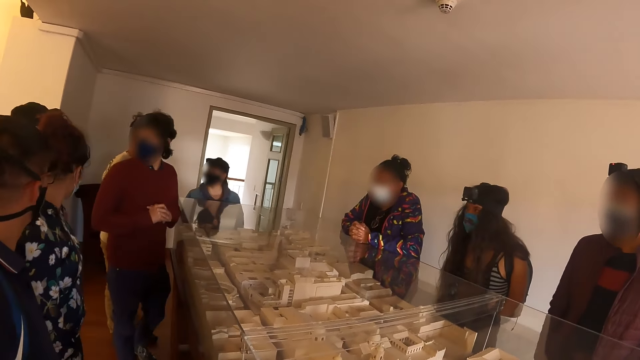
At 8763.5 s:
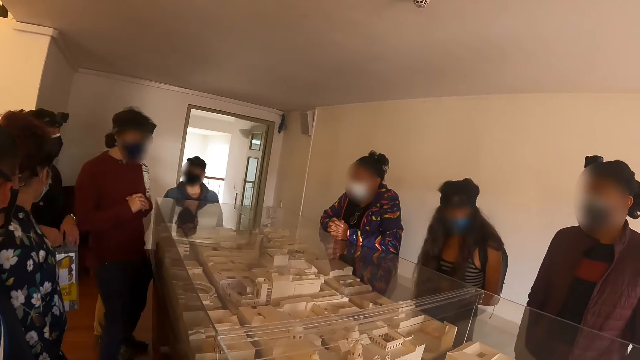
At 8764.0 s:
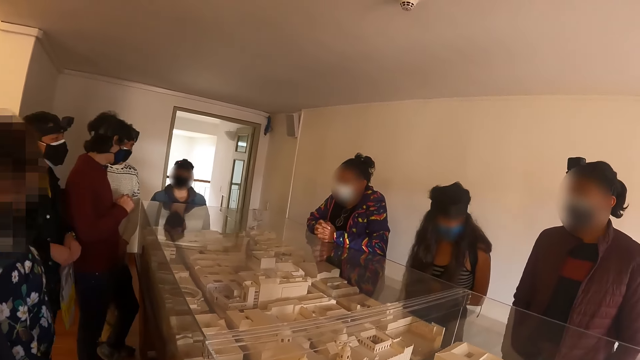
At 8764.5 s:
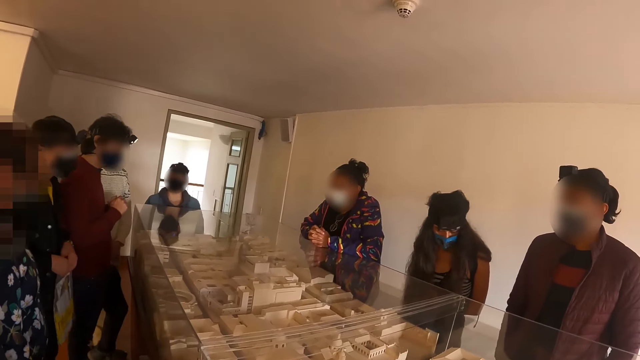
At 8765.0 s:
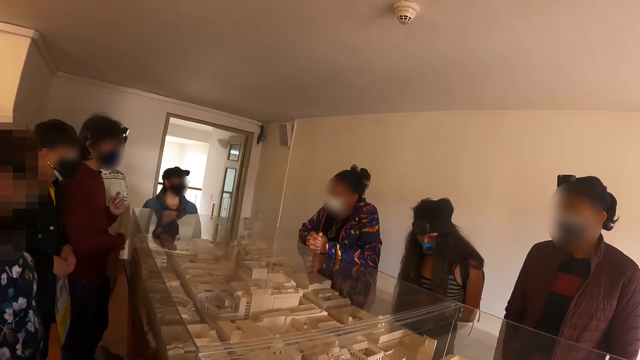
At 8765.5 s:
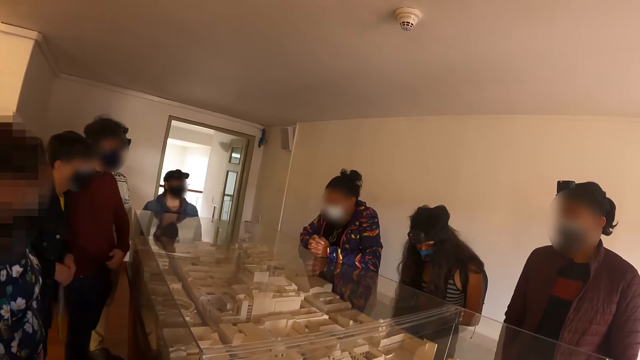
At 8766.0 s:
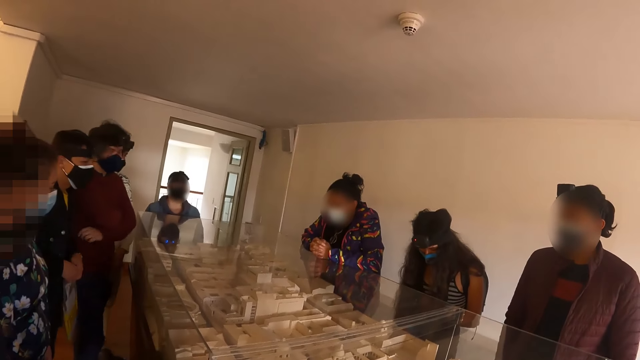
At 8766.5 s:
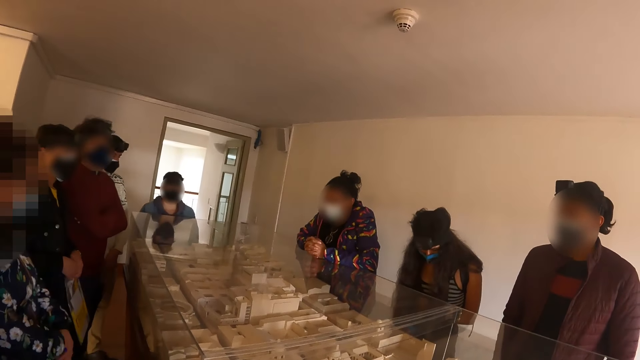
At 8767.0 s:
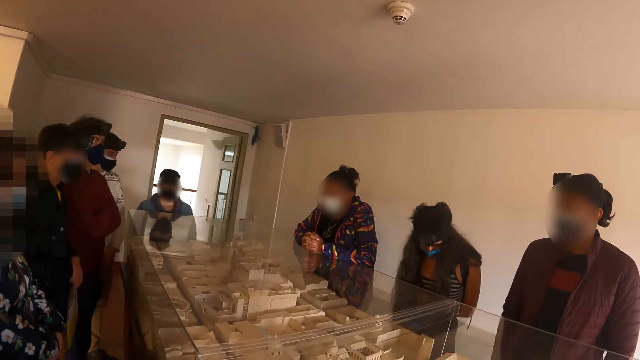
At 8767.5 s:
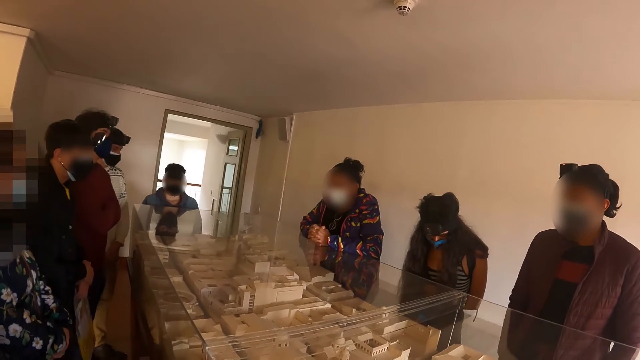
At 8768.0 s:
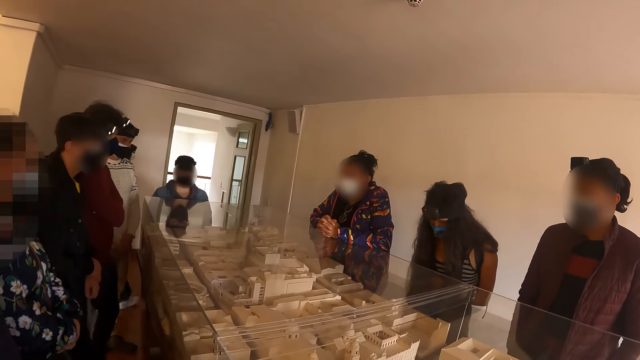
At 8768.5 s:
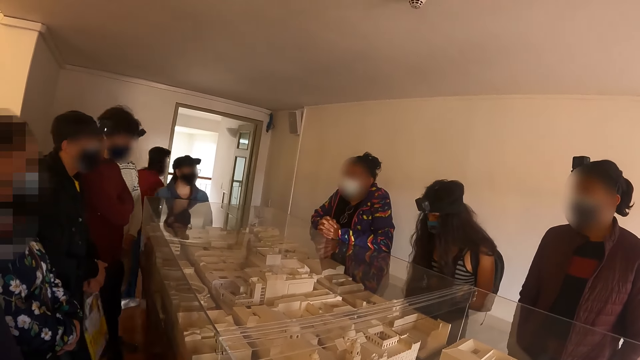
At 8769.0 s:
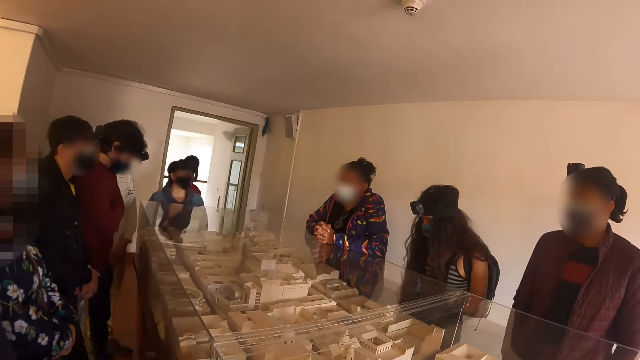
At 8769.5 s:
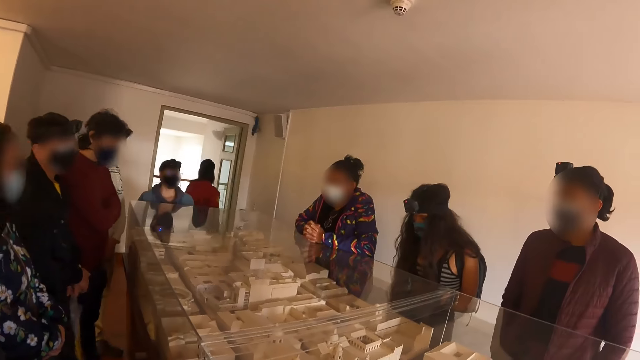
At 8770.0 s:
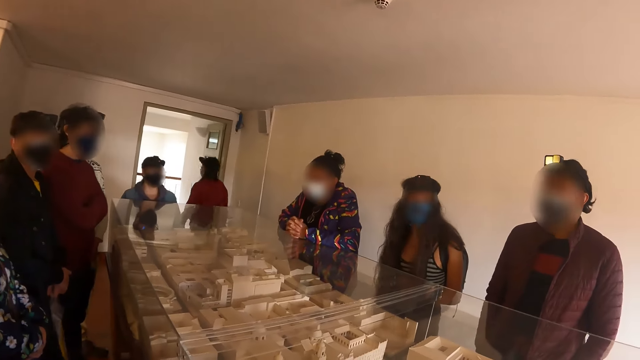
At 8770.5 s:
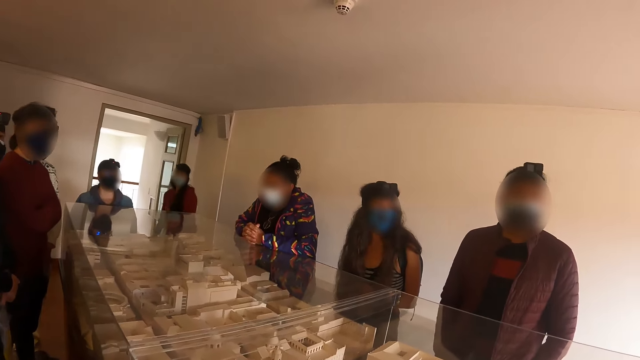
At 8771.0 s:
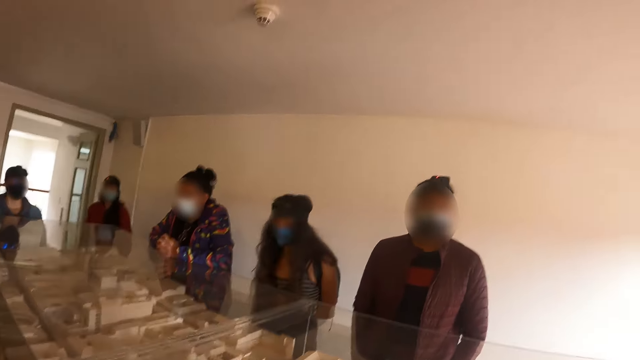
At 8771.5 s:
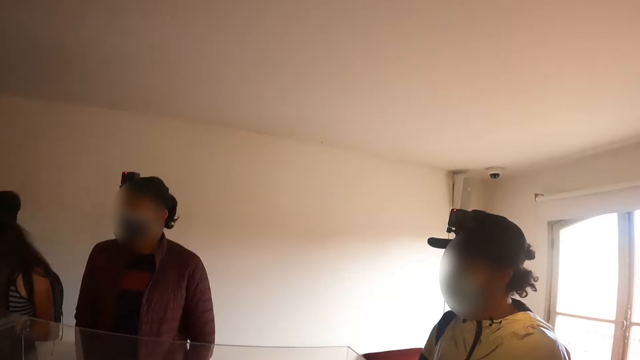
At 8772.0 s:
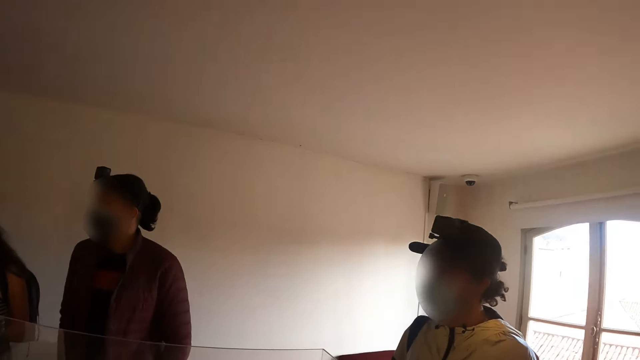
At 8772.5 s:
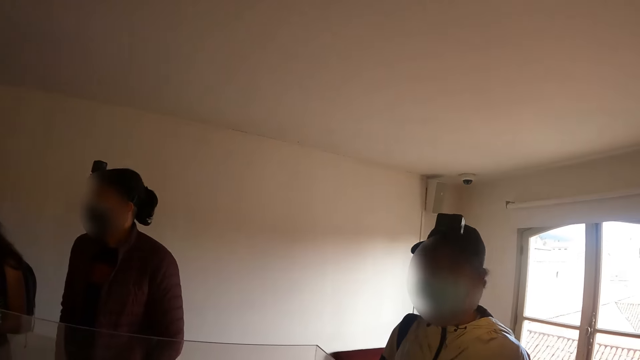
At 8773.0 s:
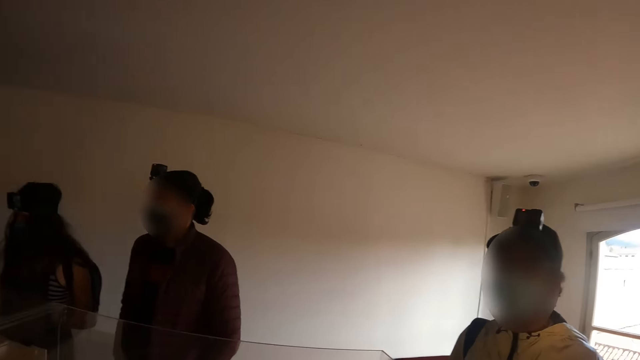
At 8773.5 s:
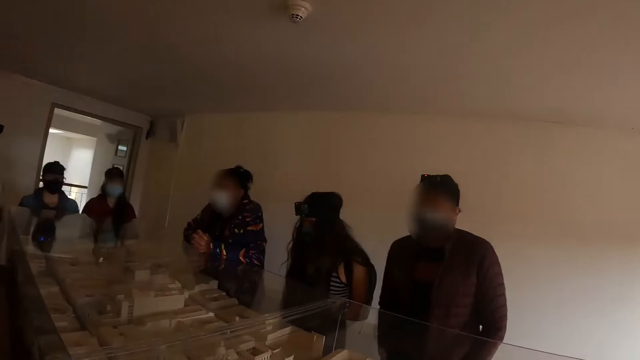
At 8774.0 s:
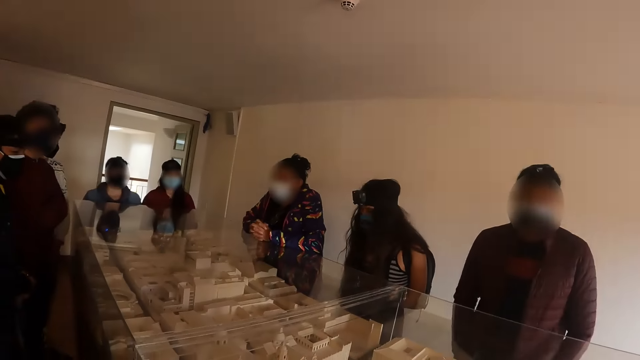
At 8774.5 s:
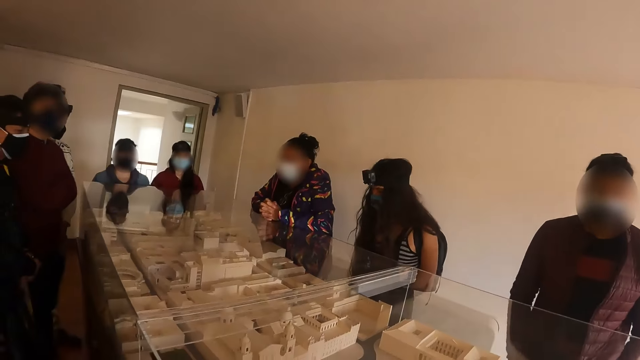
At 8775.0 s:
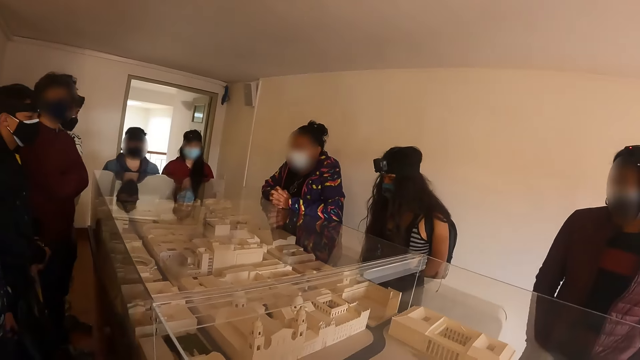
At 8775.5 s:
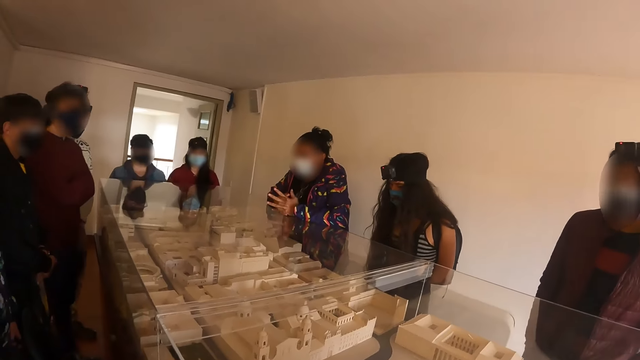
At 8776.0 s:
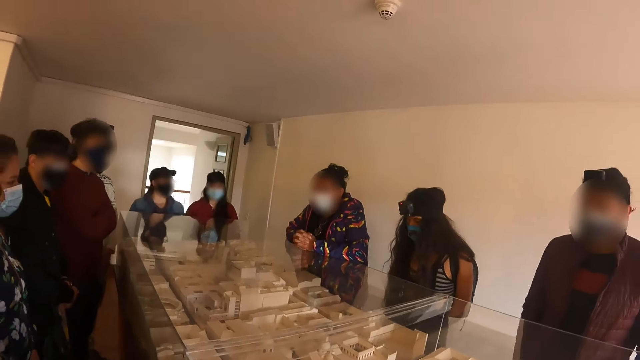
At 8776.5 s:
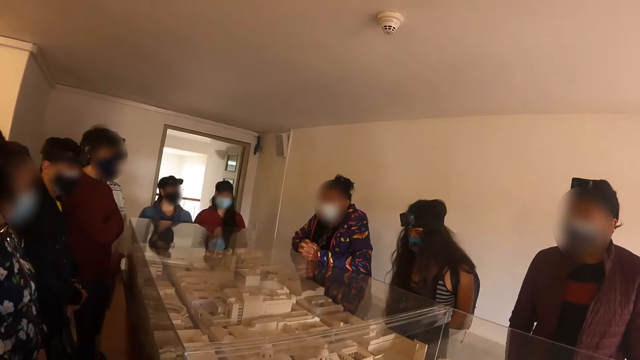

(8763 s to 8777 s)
The camera wearer looks at other persons in the hall. They look at the architecture model house. A man dialogues with another man. An instructor speaks to persons in the hall. The camera wearer looks at the instructor. They look at other persons in the hall. They look at a person. The person speaks to the camera wearer and looks at the camera wearer. The instructor speaks to the persons in the hall. The camera wearer looks at the instructor.

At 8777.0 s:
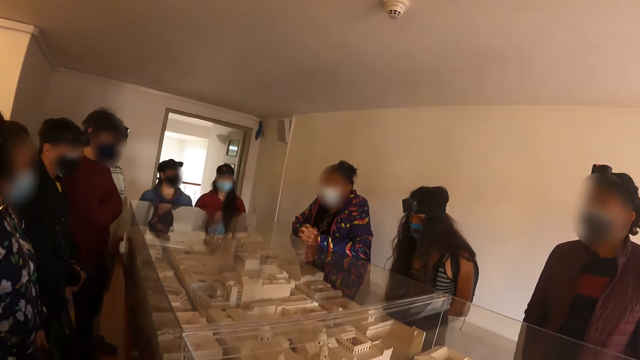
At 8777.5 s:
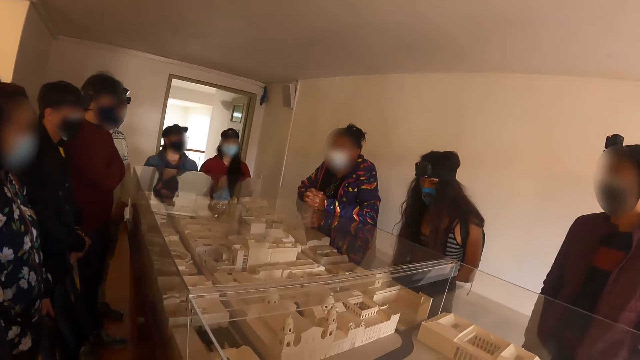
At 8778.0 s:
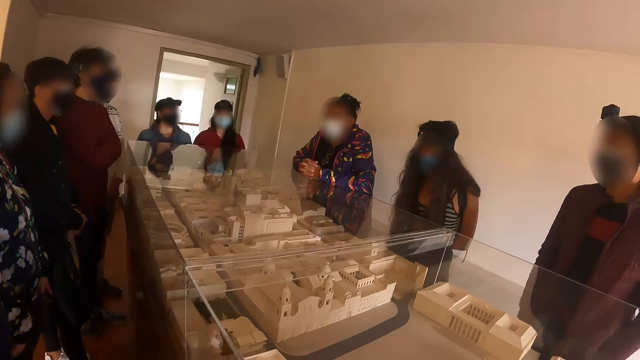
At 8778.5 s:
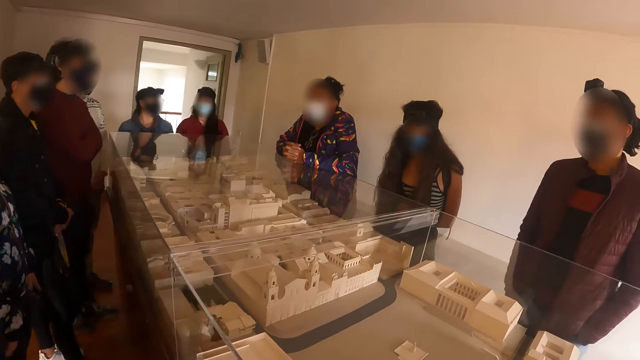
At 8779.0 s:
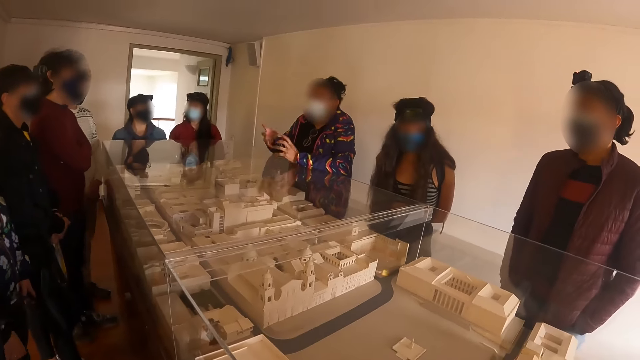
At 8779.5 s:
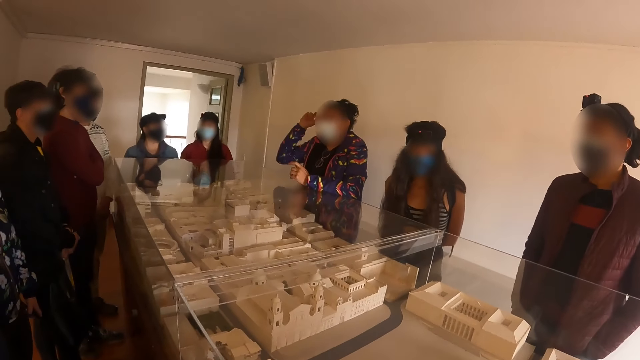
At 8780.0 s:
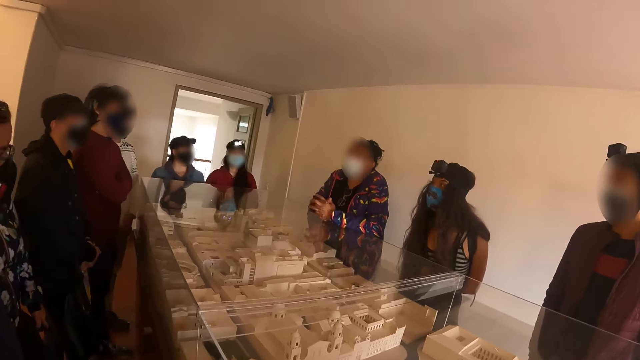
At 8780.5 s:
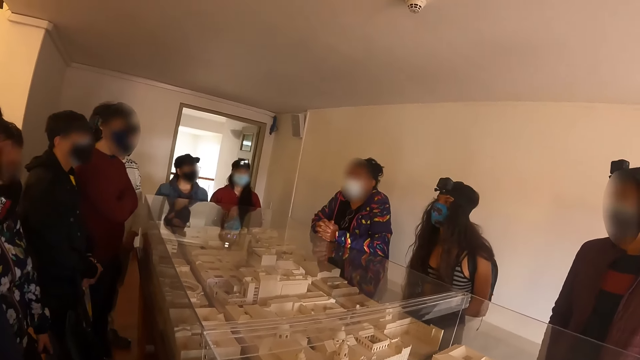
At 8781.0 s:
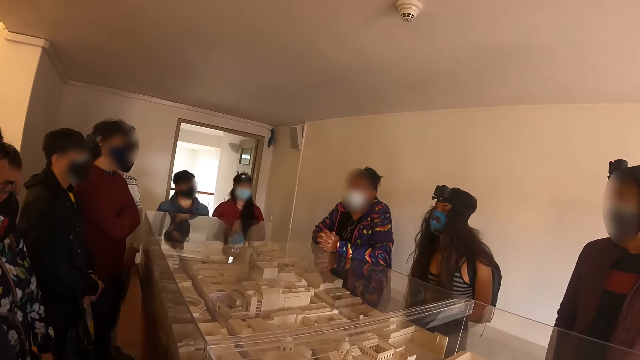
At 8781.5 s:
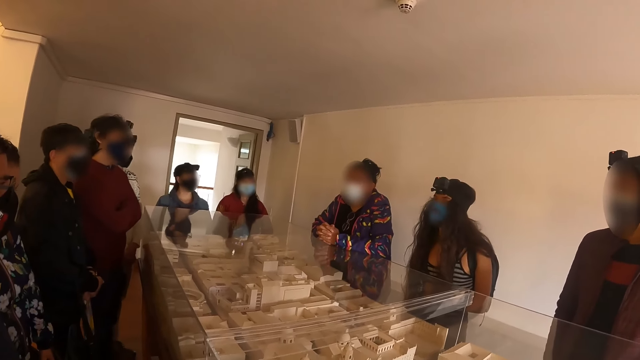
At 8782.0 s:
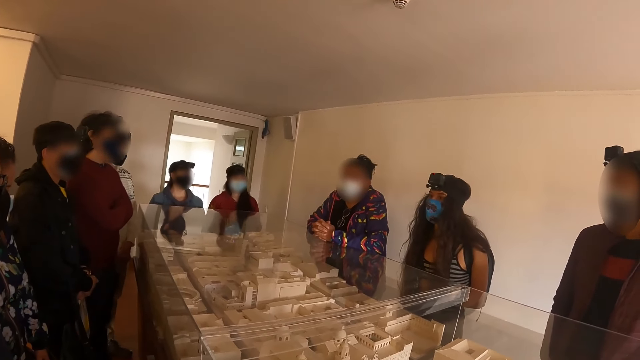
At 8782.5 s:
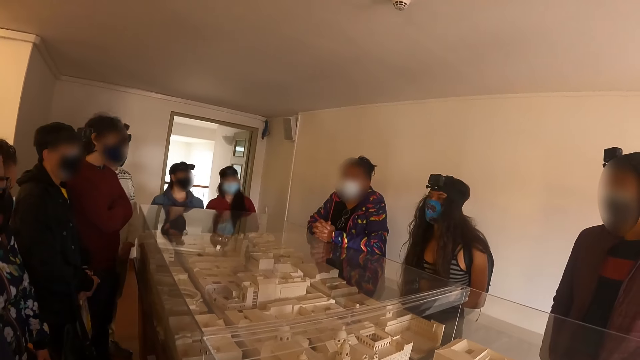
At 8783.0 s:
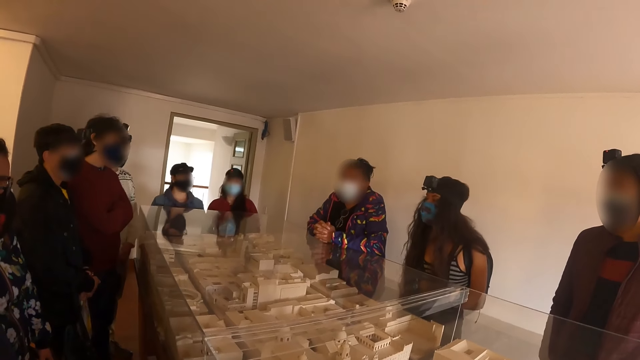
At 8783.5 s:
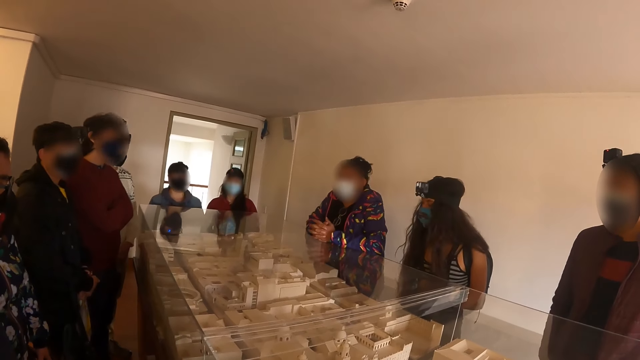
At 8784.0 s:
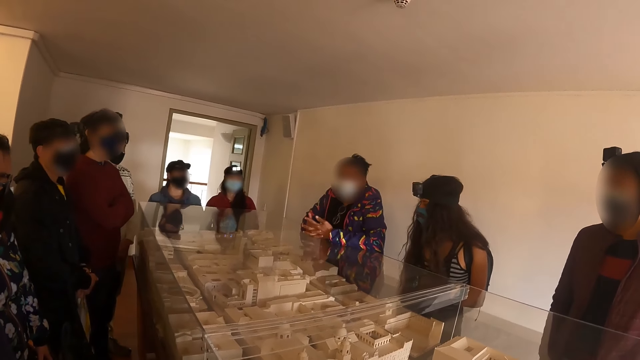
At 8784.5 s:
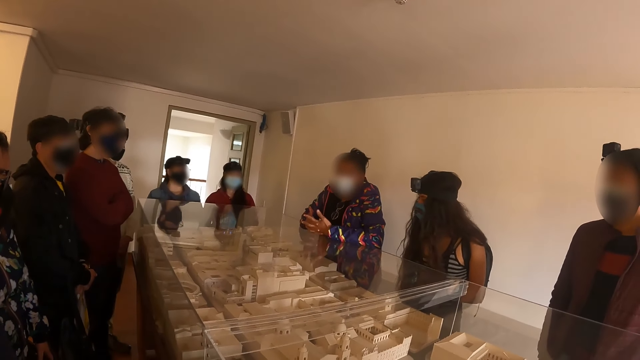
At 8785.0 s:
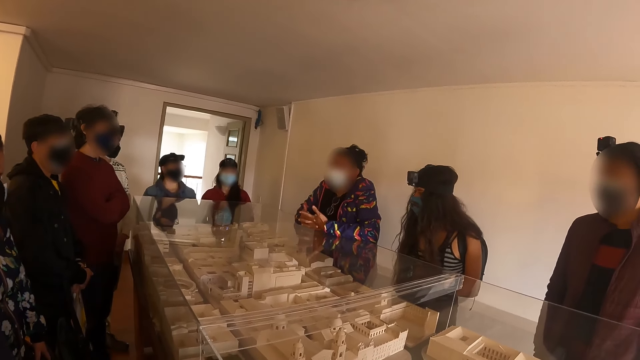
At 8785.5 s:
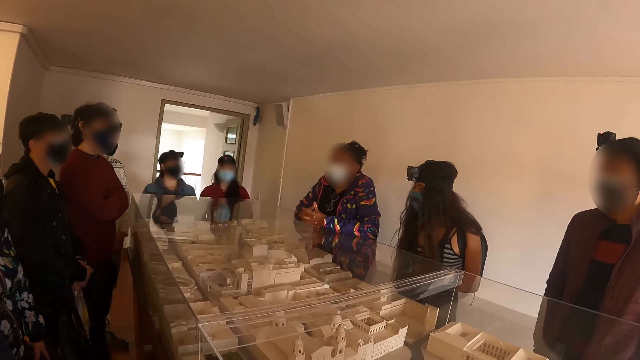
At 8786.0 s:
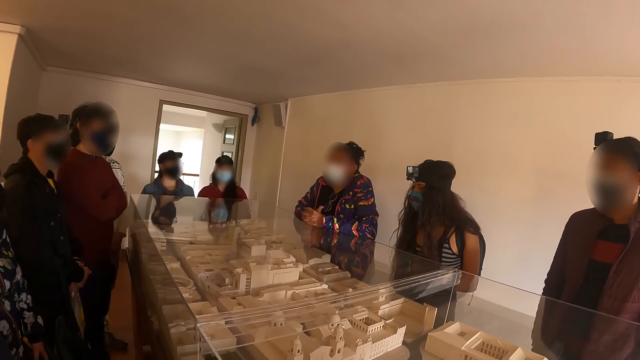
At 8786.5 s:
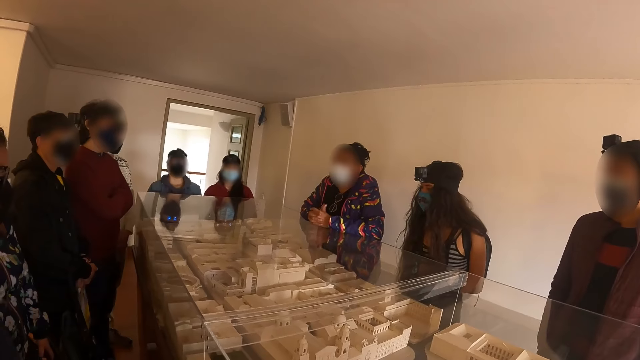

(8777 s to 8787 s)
A lady communicates to other ladies and men at the counter.
